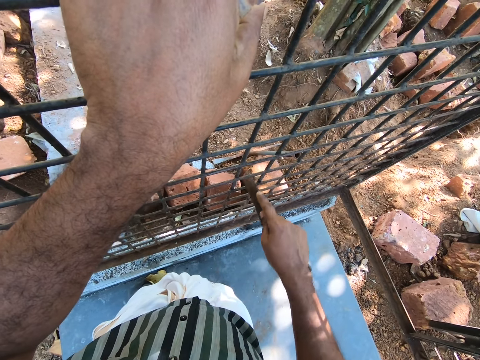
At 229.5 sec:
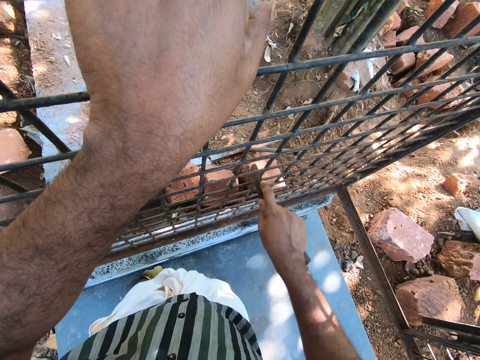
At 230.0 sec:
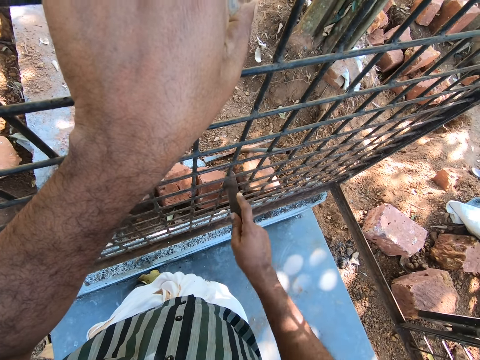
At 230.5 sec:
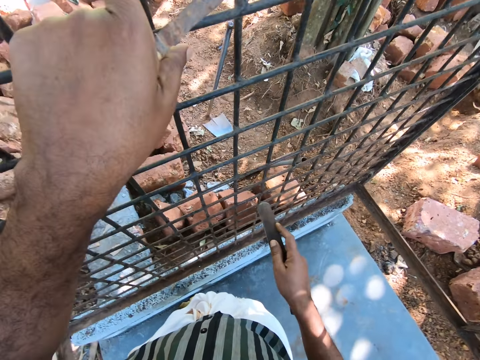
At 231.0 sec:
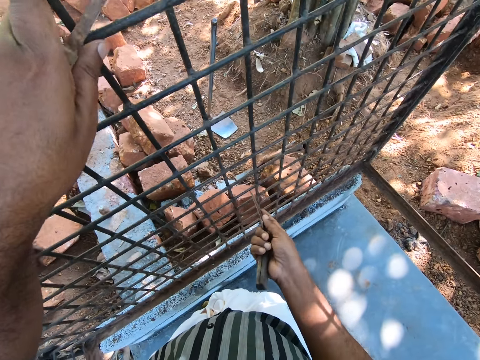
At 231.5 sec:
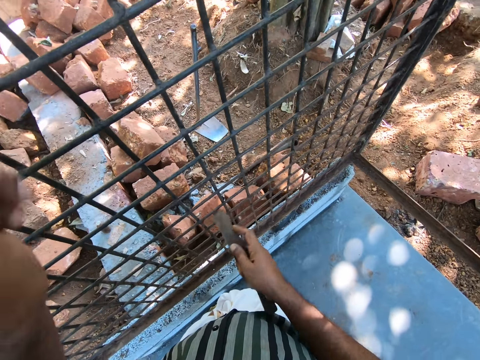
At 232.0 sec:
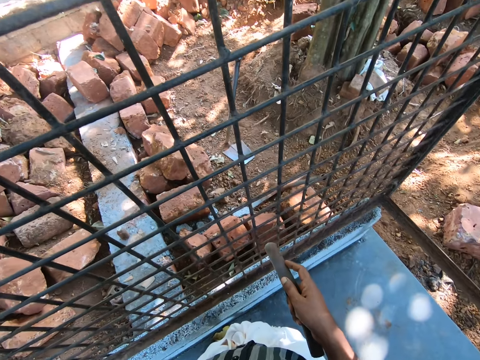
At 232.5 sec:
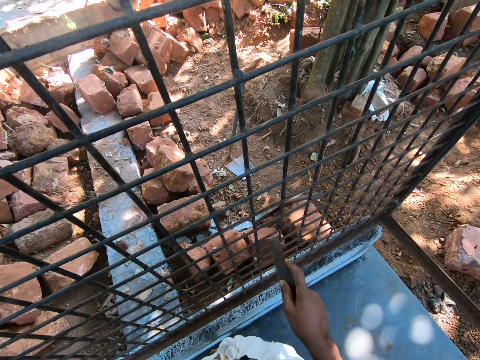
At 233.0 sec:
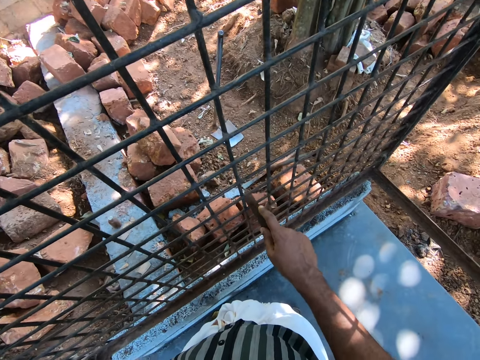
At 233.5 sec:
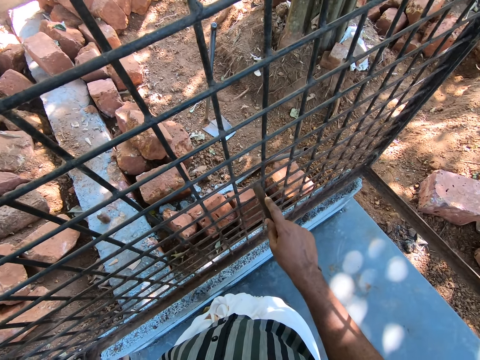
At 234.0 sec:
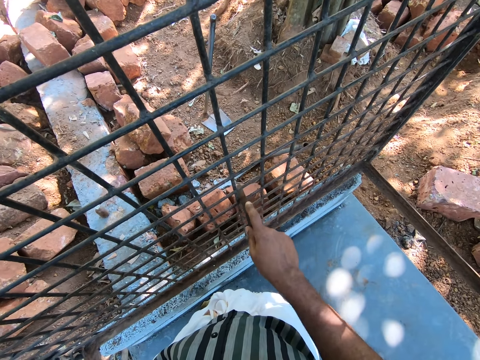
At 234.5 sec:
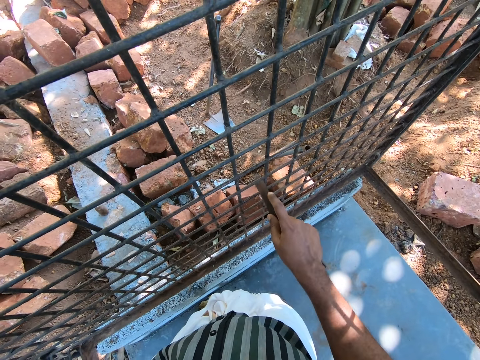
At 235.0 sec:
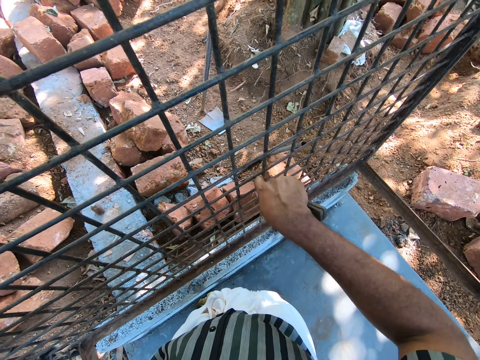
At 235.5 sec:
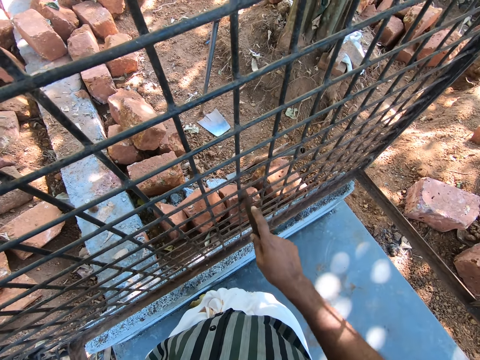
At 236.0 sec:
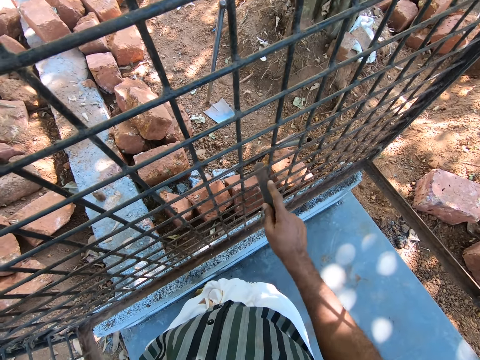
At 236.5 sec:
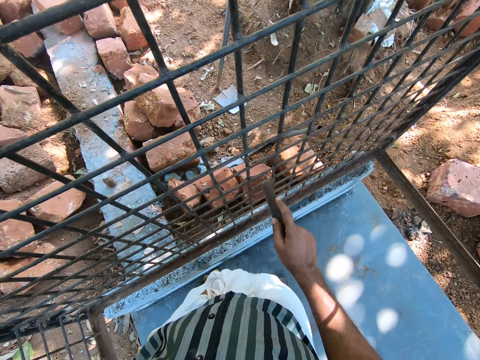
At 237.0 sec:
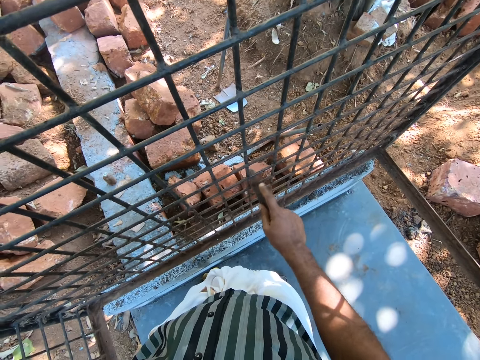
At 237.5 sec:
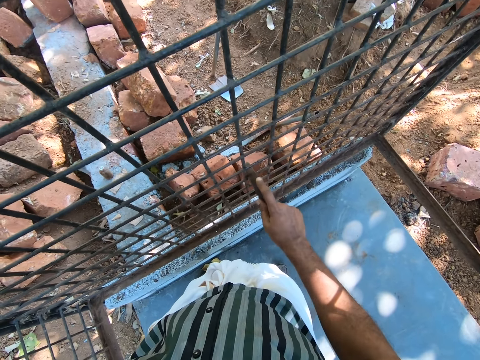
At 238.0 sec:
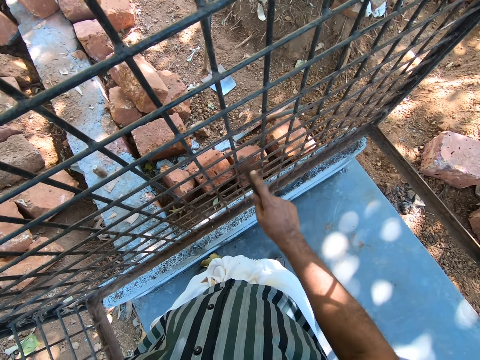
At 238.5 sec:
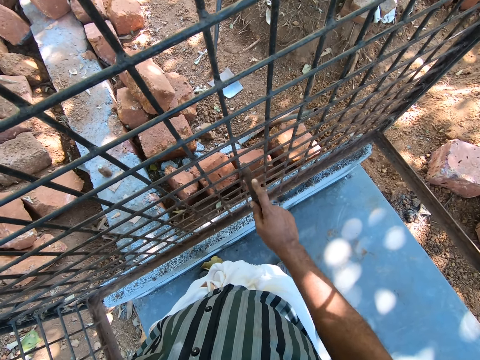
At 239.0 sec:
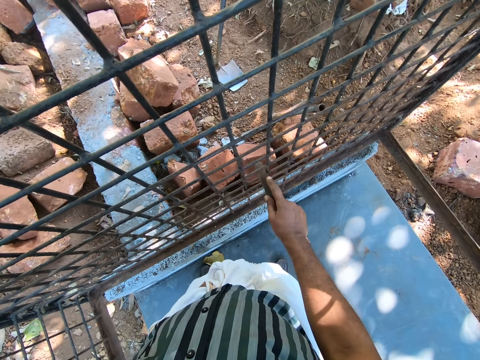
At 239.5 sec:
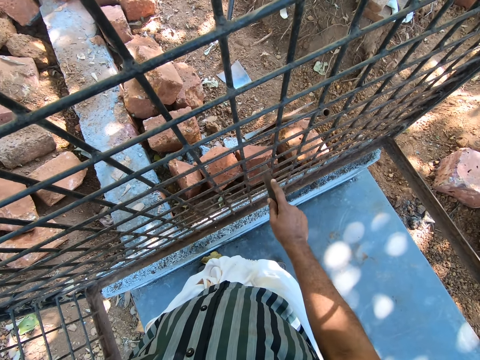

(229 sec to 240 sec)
The camera wearer moves his left hand. He lets go of the mesh. He scratches the mesh with the knife.

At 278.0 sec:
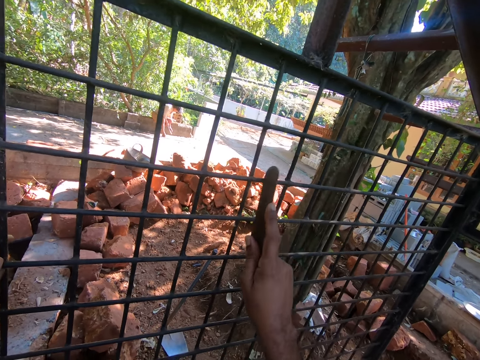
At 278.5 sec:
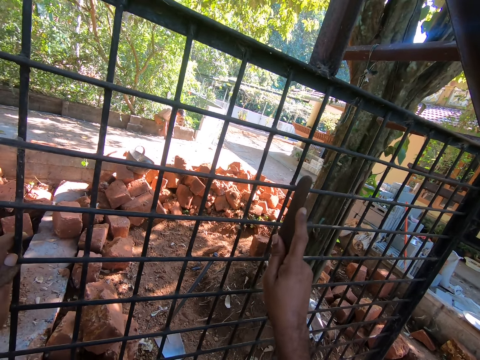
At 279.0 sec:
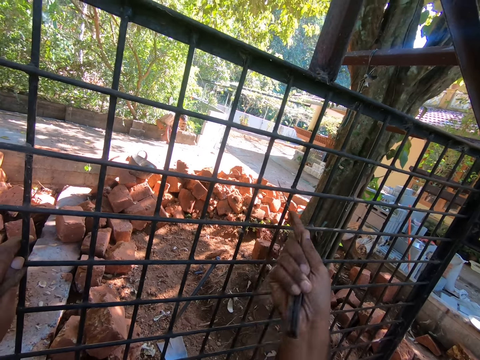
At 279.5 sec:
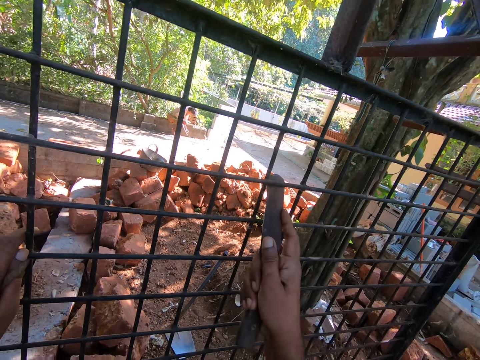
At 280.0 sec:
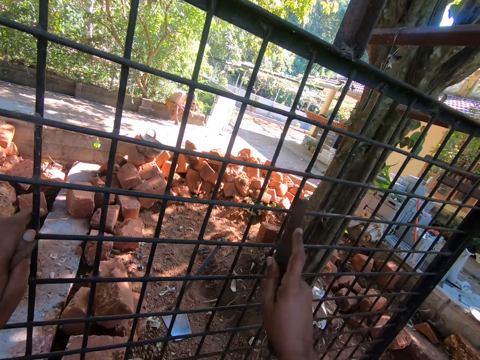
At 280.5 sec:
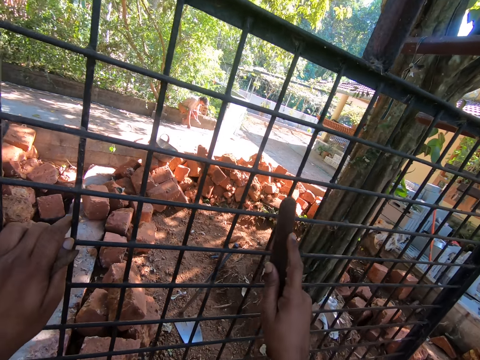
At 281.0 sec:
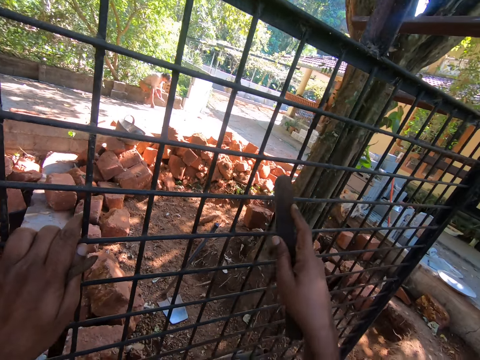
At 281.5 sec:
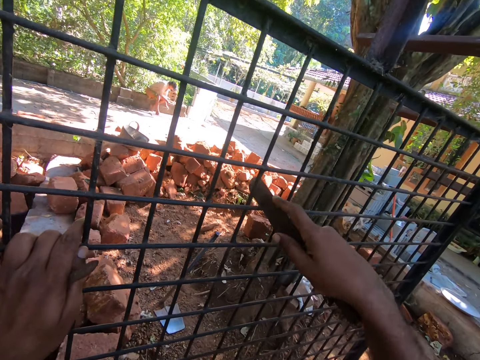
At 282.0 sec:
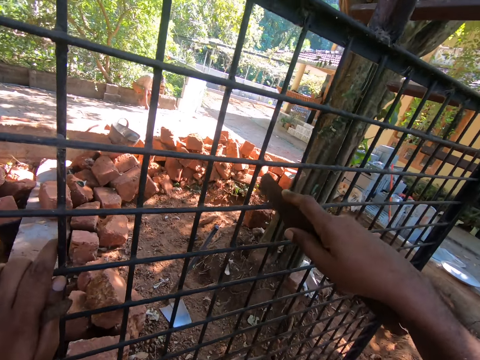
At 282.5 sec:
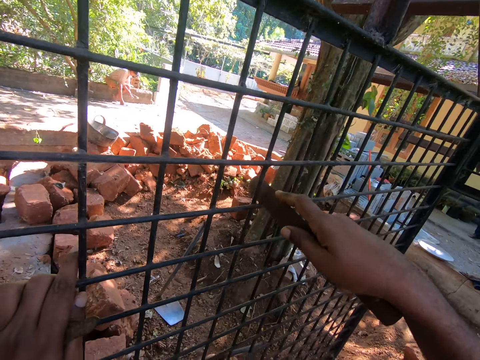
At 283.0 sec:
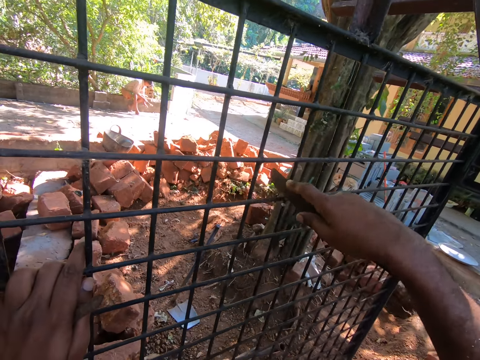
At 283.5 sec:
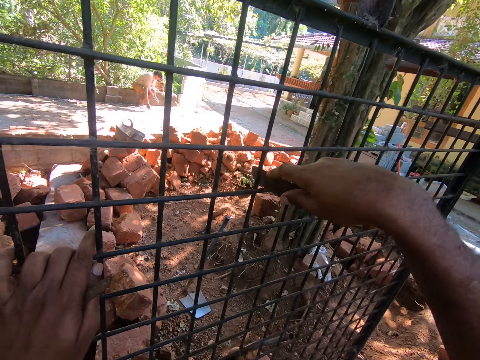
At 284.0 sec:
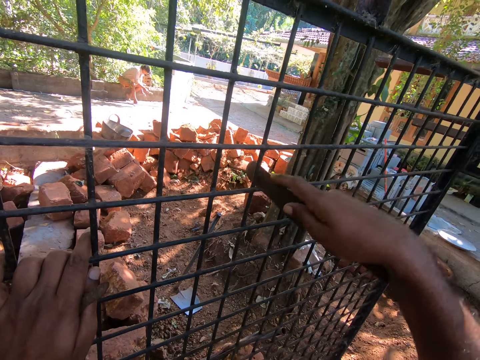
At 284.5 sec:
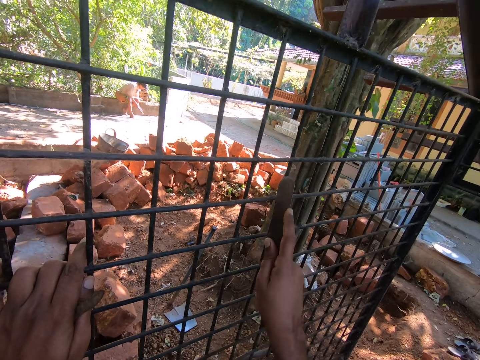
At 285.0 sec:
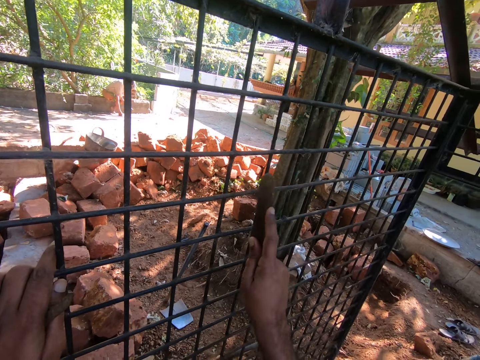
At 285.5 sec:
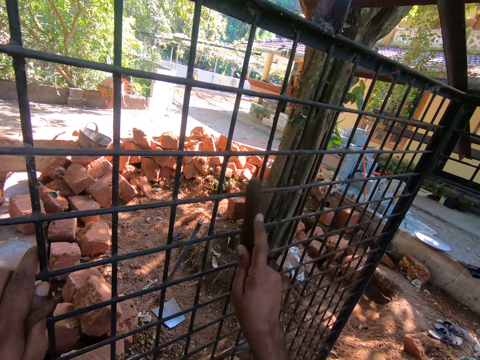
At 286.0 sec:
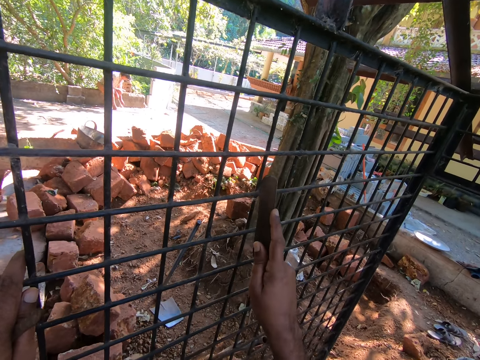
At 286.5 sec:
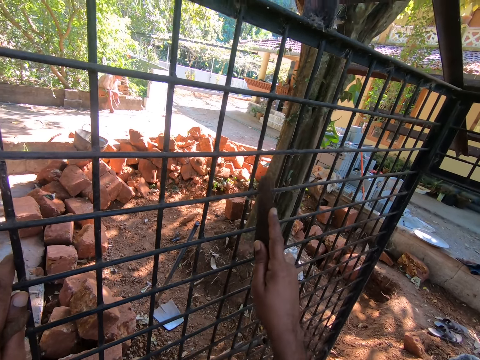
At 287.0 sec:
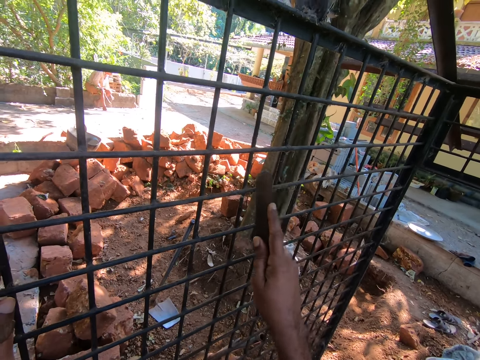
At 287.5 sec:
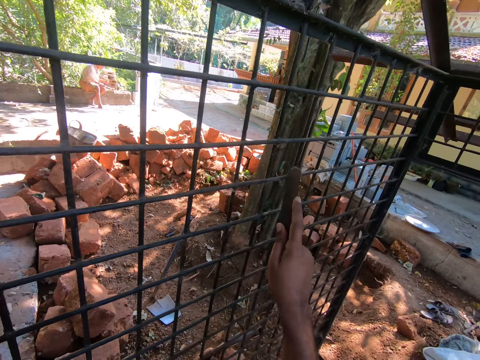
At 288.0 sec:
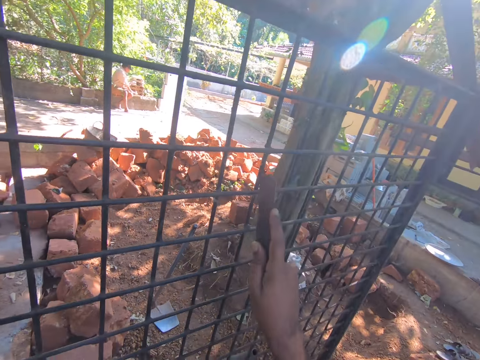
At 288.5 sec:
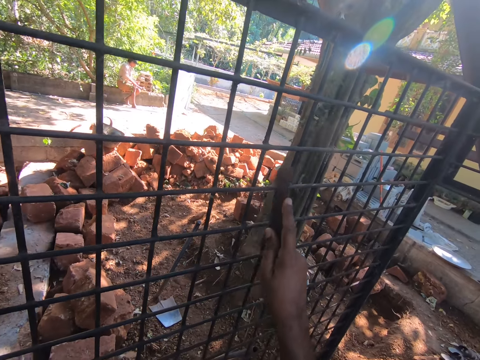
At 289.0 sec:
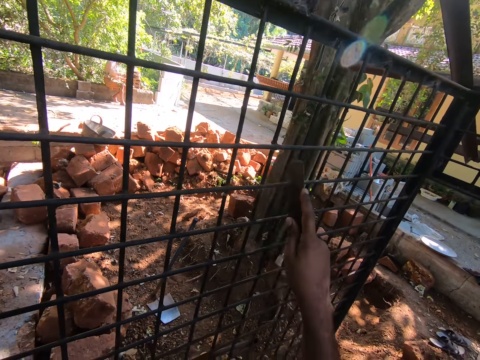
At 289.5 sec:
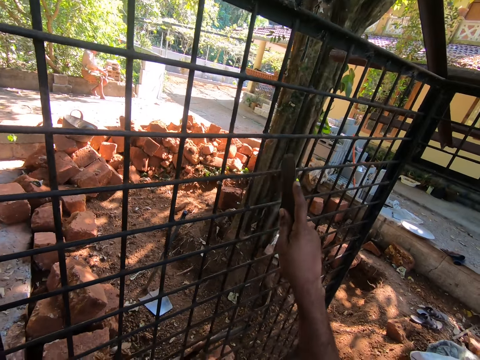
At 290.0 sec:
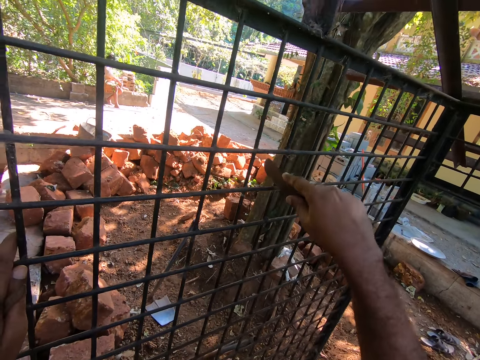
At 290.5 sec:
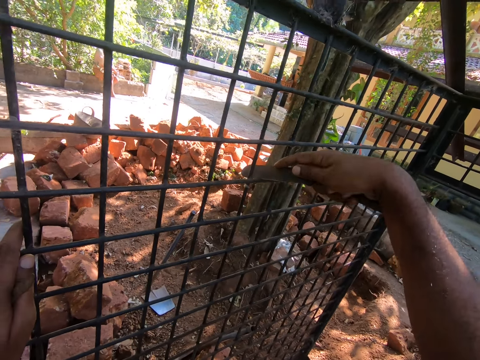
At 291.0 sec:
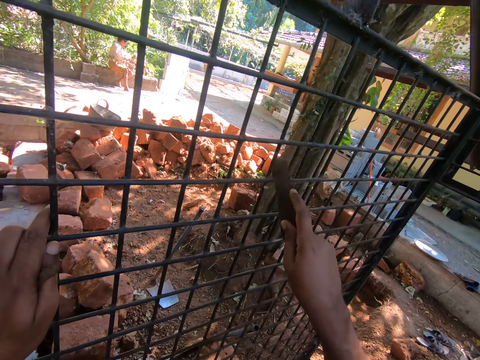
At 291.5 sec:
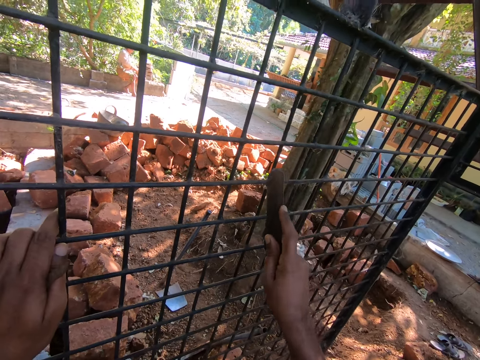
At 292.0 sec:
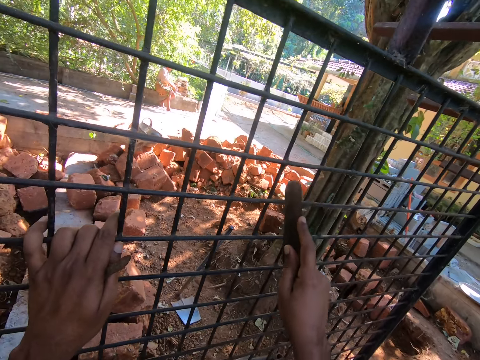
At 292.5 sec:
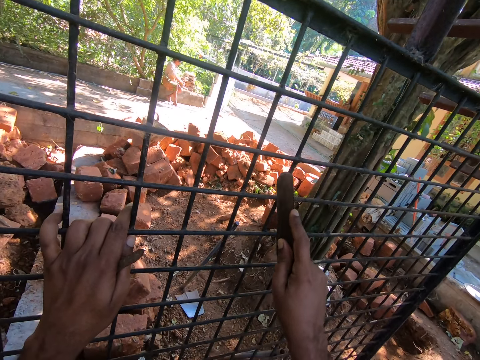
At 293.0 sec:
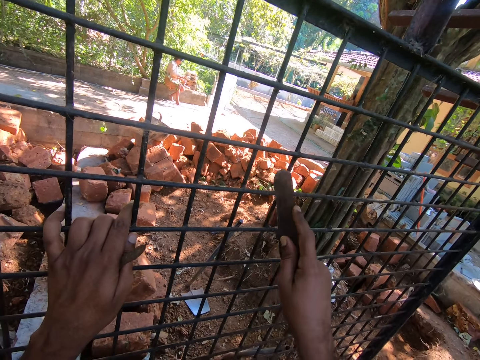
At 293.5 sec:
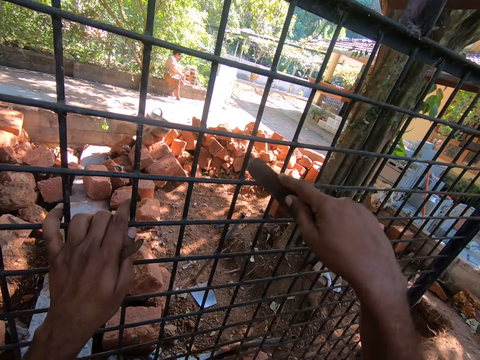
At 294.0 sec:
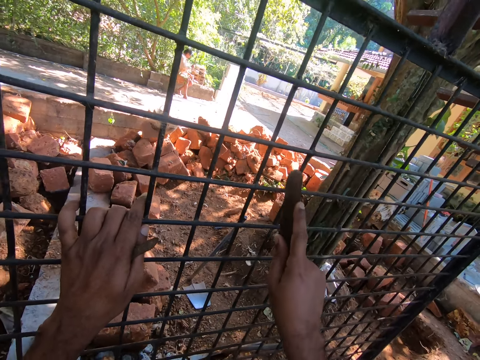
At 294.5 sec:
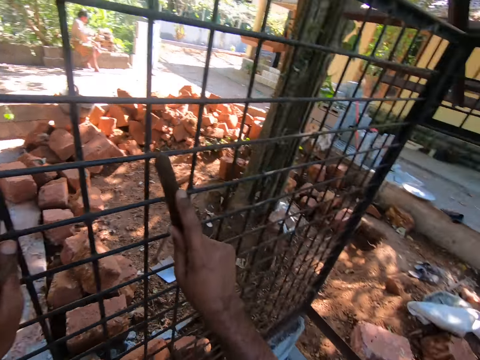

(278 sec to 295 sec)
The camera wearer holds the mesh by hand. They scratch the mesh with the knife.
